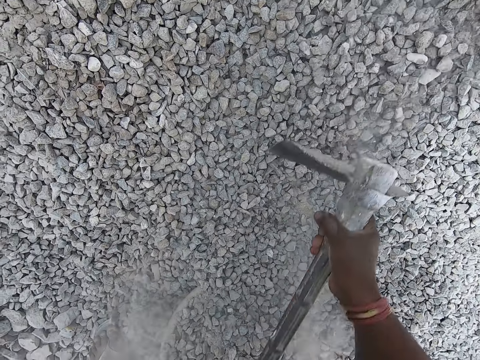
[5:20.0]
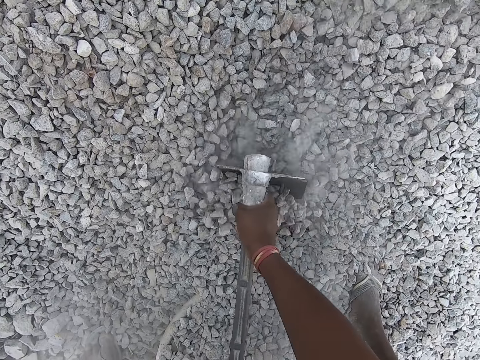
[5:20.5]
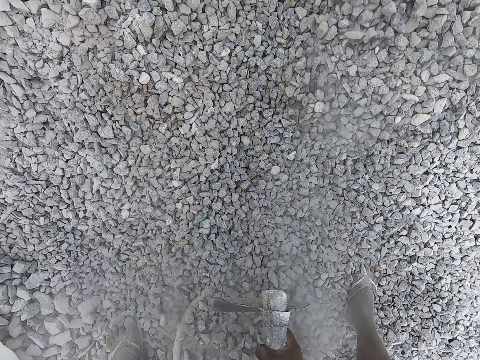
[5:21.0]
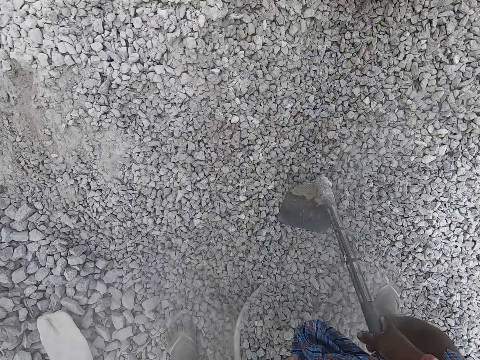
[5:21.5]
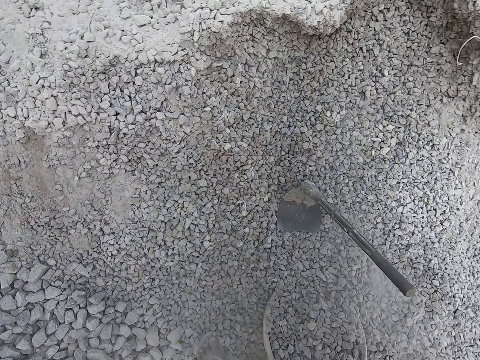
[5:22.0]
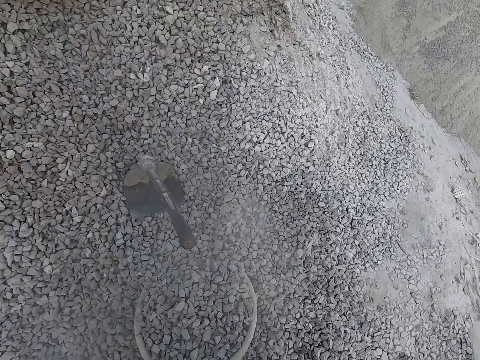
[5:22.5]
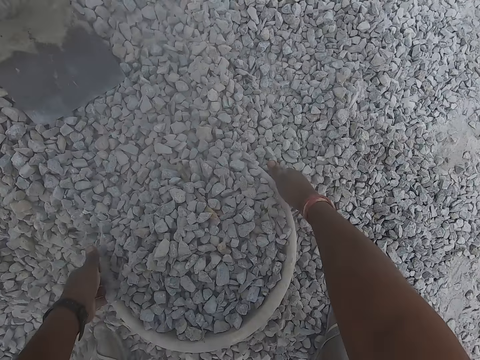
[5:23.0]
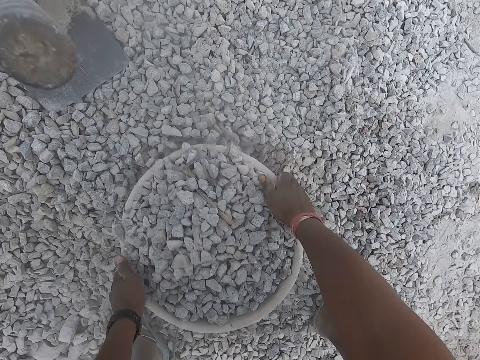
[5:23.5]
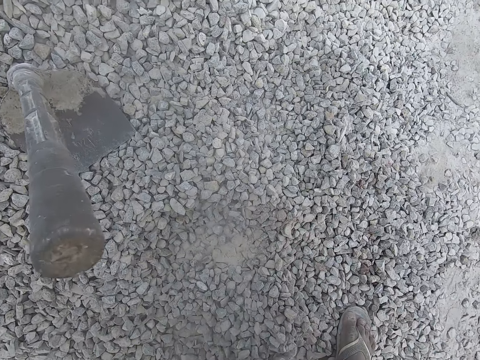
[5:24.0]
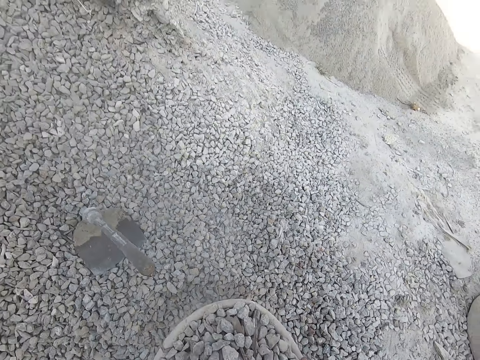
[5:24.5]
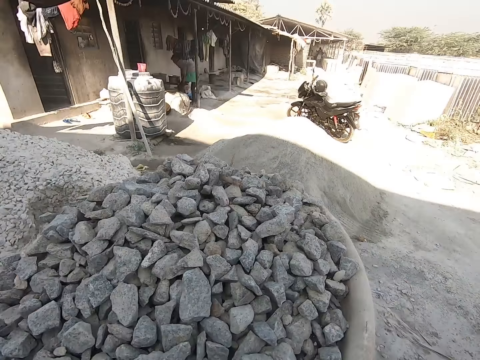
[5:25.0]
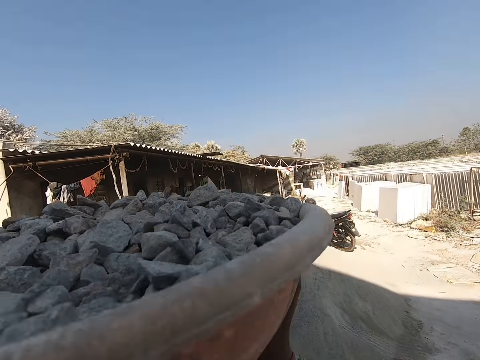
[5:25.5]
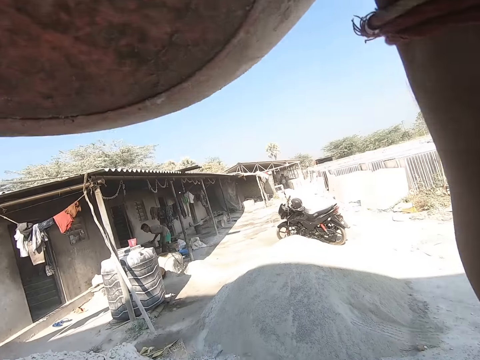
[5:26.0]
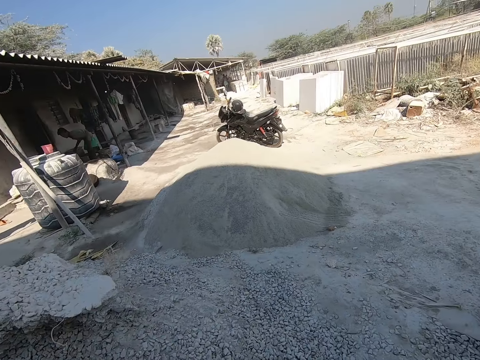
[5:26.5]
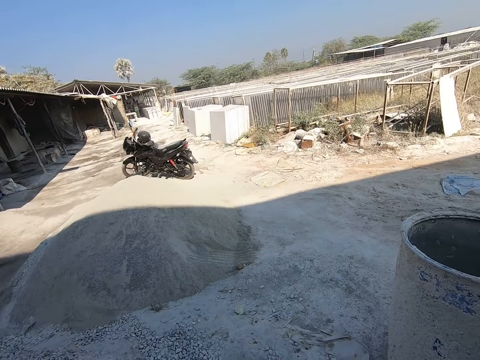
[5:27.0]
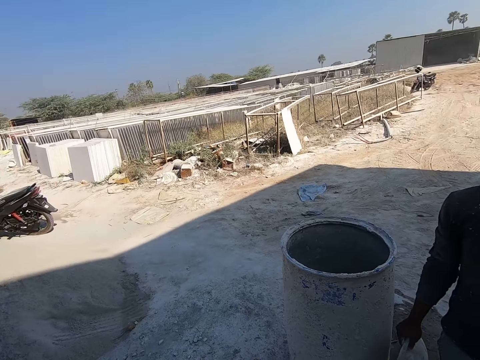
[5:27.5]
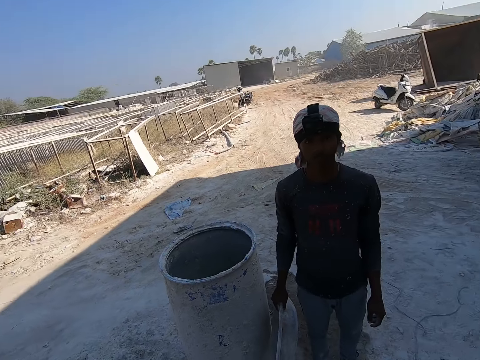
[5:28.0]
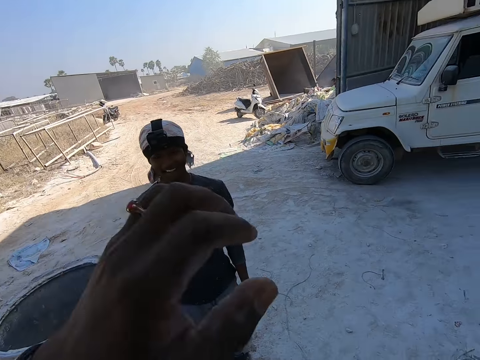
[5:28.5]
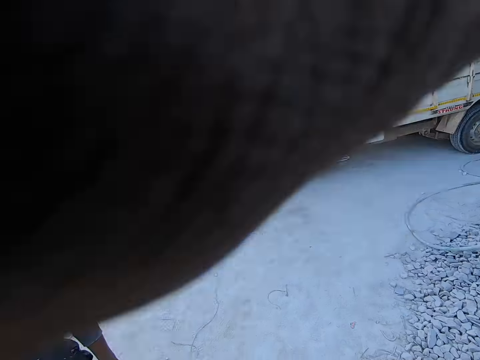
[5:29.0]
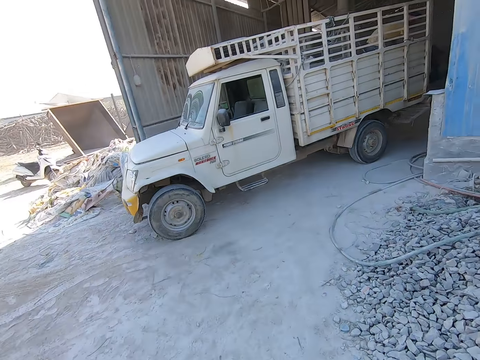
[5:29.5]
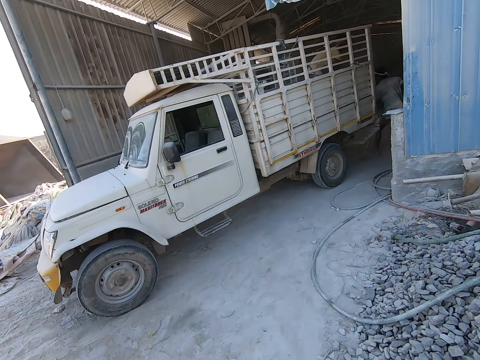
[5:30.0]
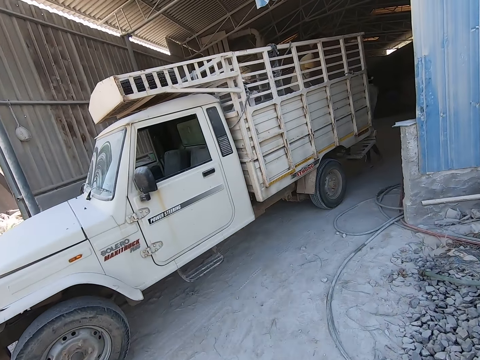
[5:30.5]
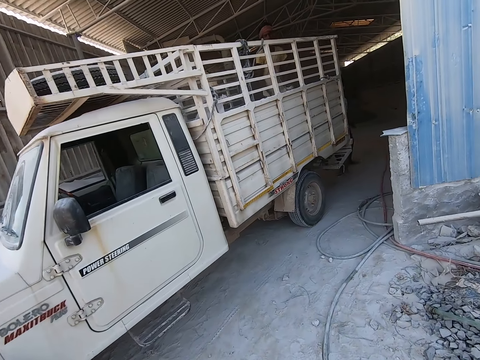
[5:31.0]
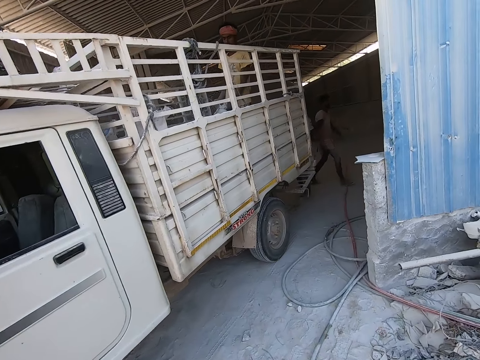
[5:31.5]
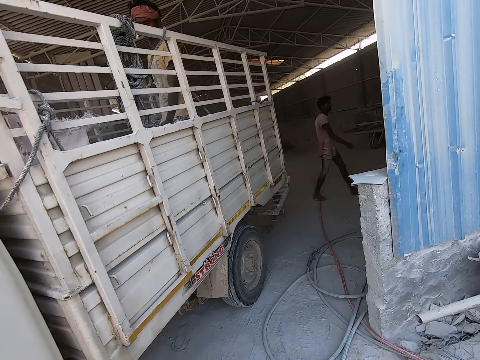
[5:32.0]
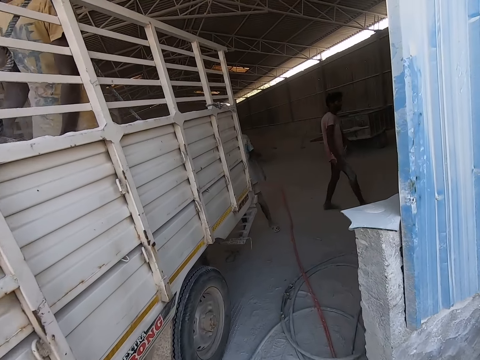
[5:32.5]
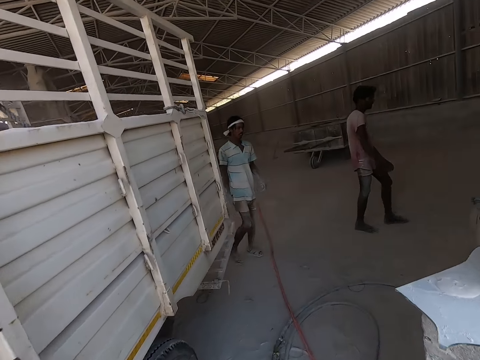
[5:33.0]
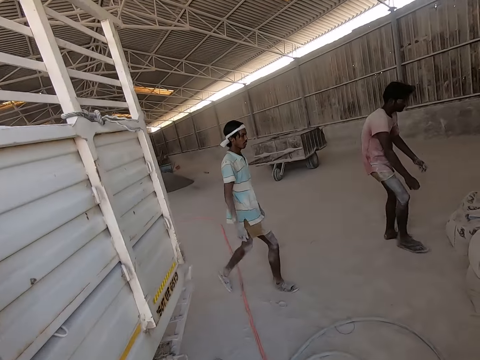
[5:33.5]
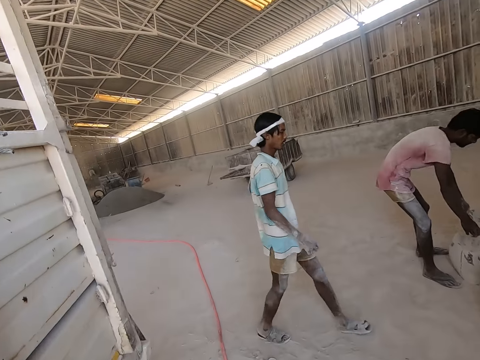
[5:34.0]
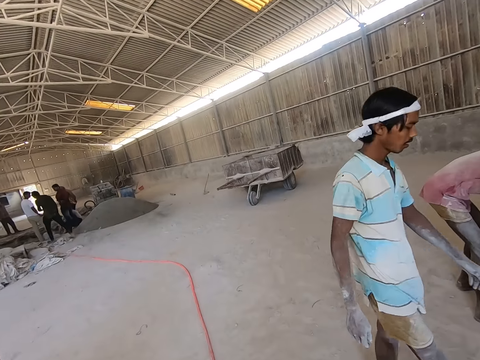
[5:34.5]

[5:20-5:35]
The camera wearer drops the hoe on the heap of granite stones on the ground with his right hand. He carries the bowl filled with granite stones from the heap of granite stones on the ground with both hands. He talks to a man. He lifts up a hand and walks around.

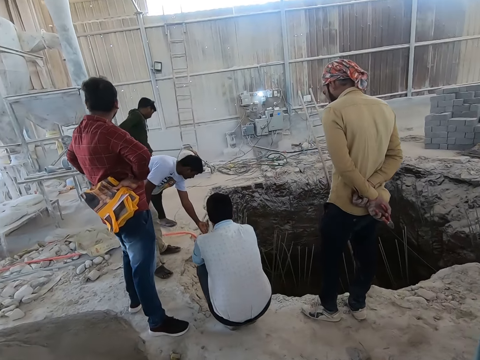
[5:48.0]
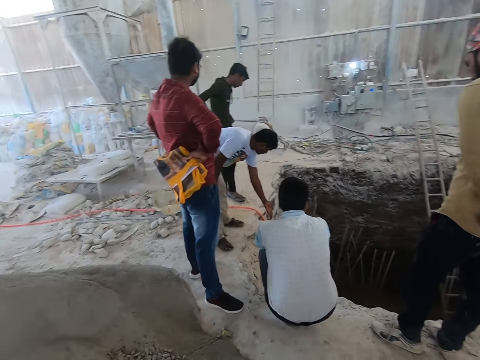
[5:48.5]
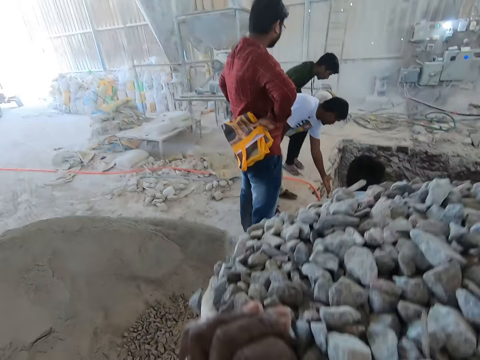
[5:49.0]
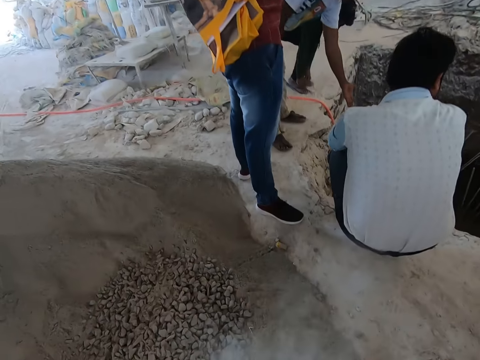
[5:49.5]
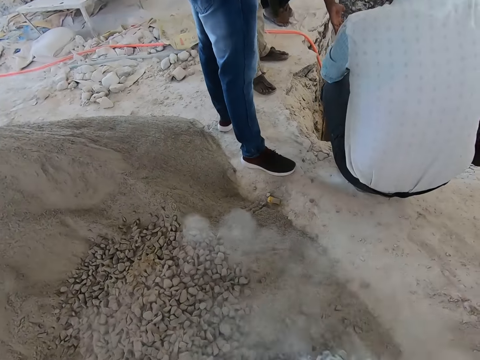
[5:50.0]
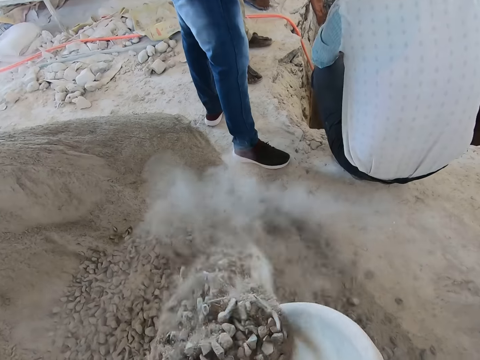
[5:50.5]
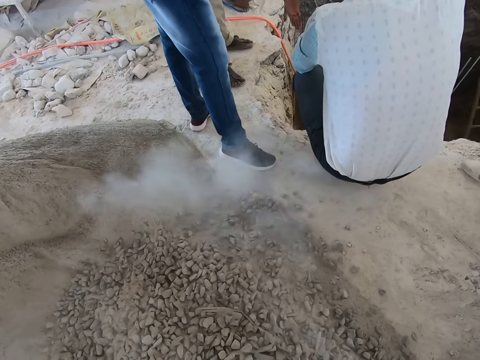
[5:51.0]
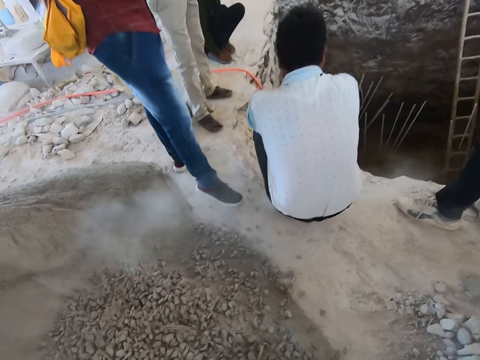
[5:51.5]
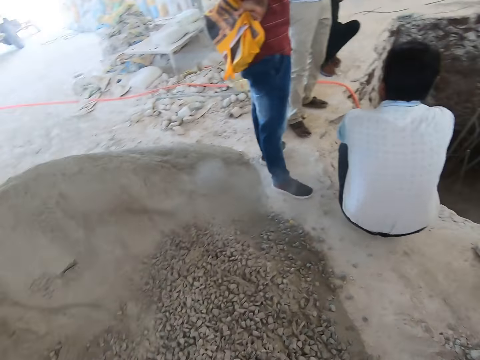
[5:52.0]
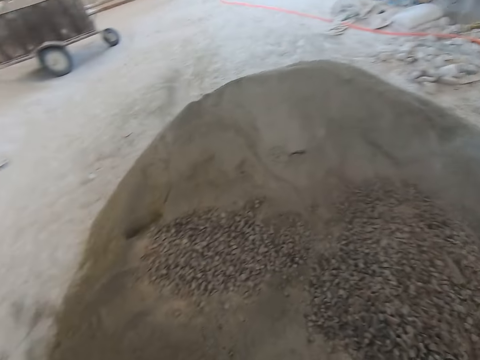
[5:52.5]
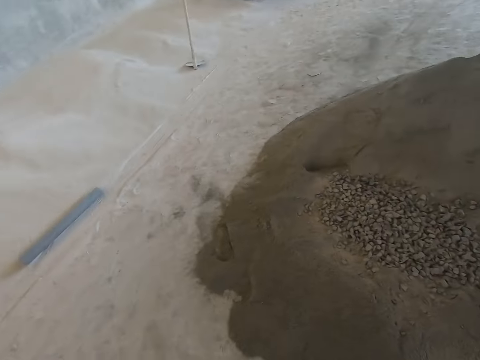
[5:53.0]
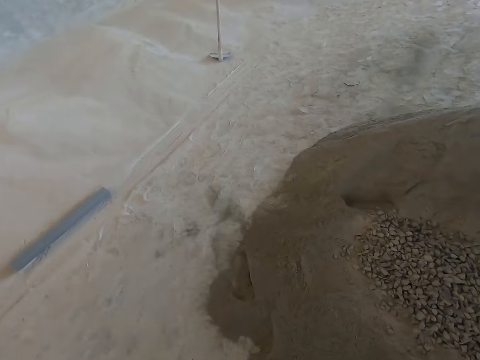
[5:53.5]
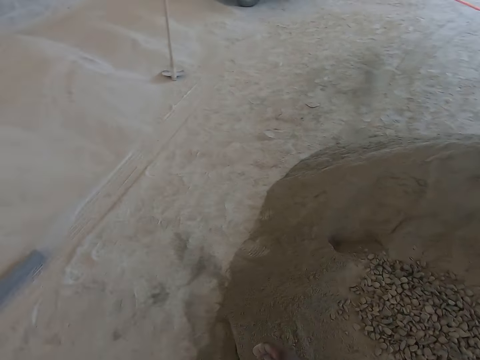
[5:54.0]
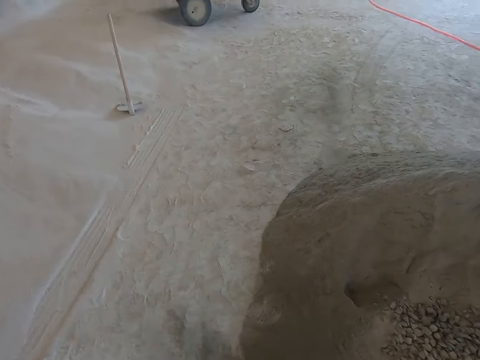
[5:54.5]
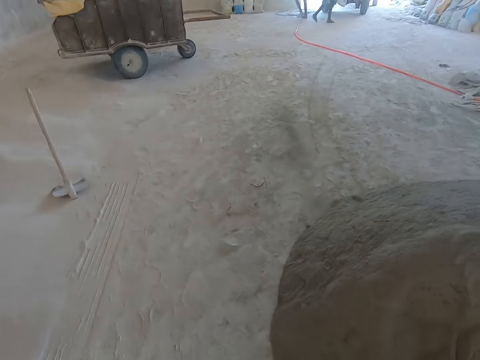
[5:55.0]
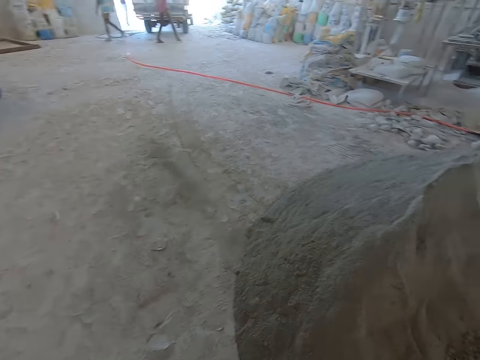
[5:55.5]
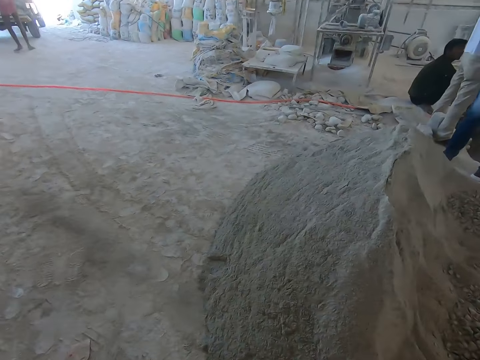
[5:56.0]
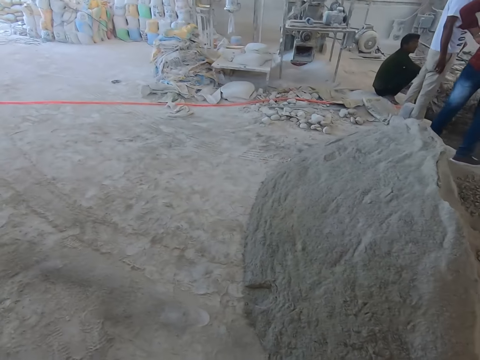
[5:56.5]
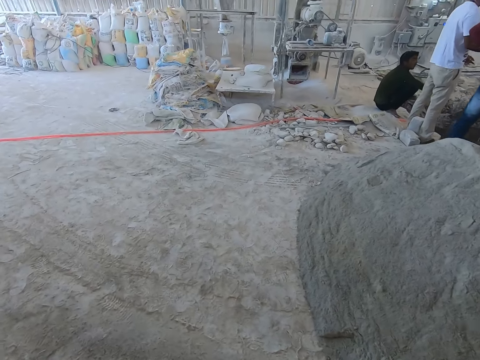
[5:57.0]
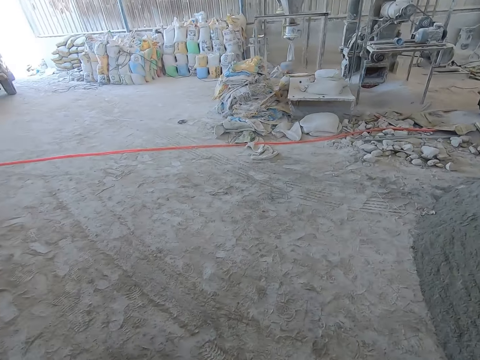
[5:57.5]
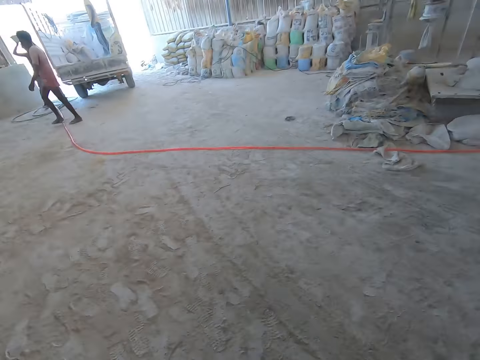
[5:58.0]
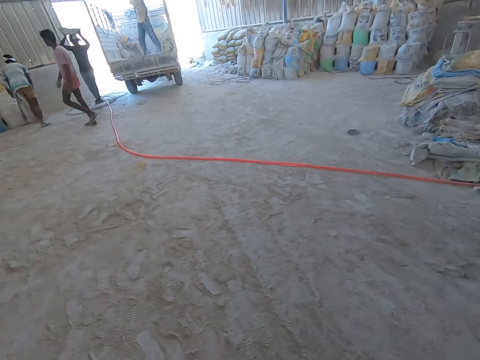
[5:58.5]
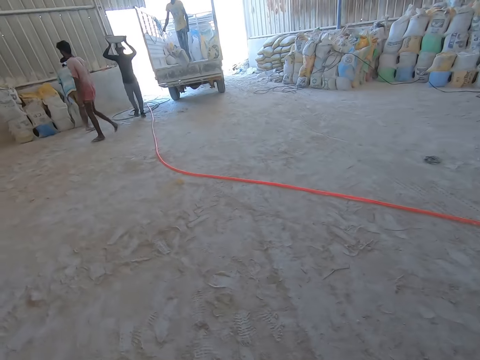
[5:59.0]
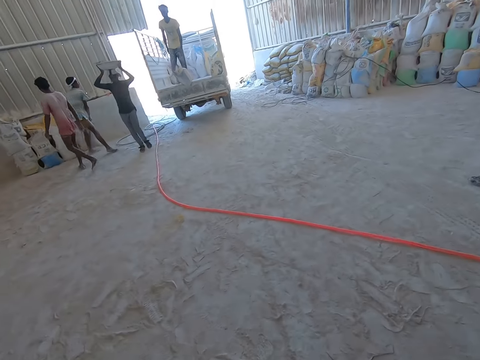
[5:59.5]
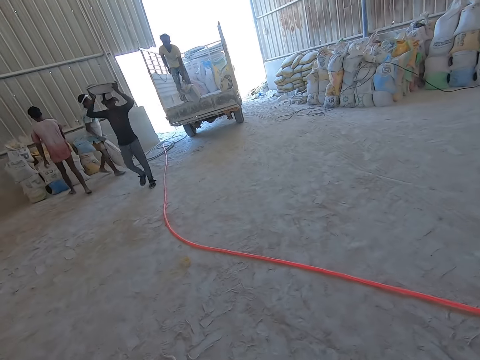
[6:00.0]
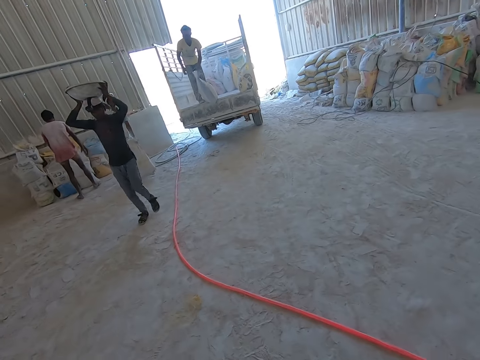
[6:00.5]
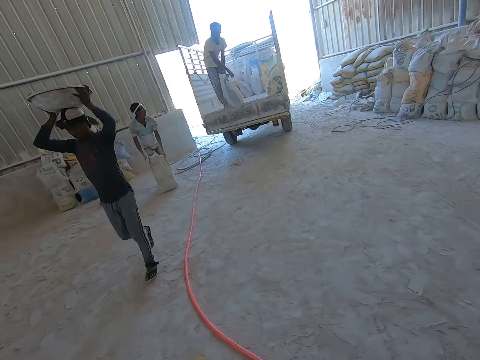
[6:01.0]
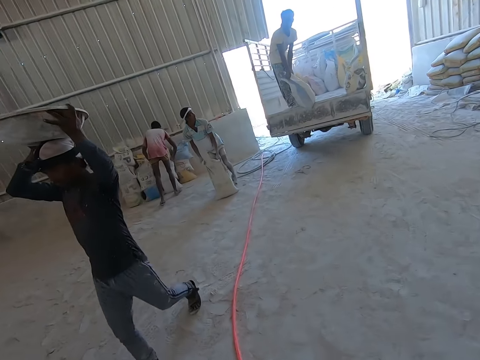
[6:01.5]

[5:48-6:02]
The camera wearer pours the granite stones from the bowl on the ground with both hands. He walks around. The man carries a bowl on his head with both hands. Another man picks a bag of cement from the ground with both hands. The other man drops the bag of cement on the ground with both hands.
